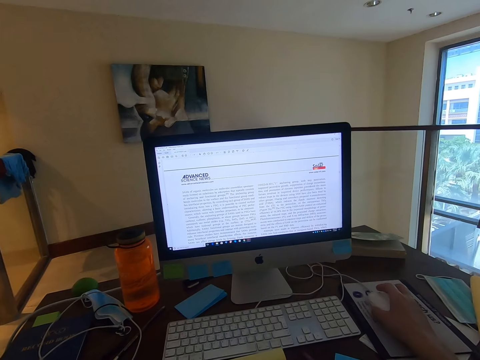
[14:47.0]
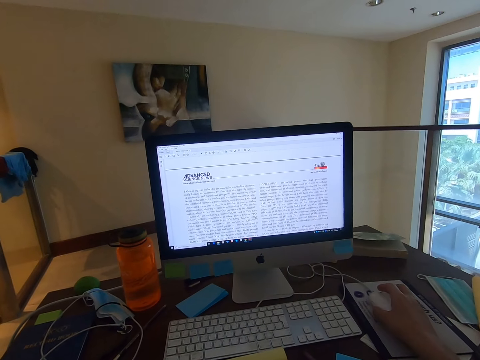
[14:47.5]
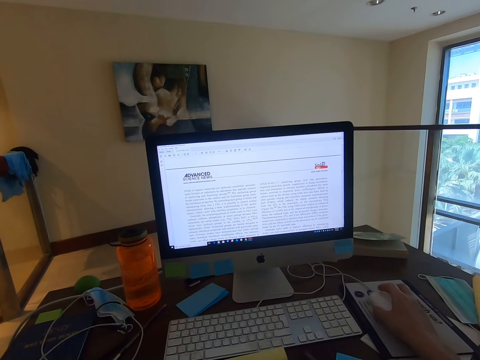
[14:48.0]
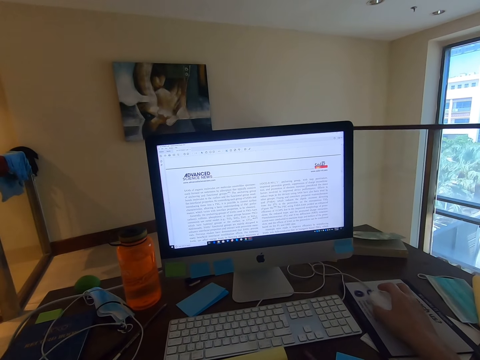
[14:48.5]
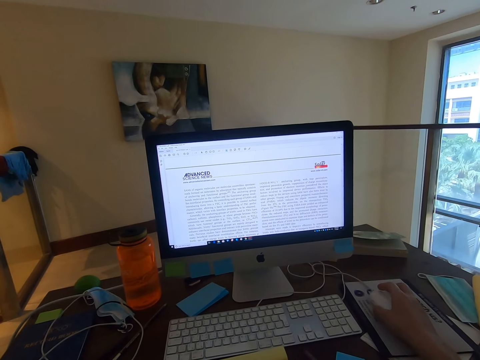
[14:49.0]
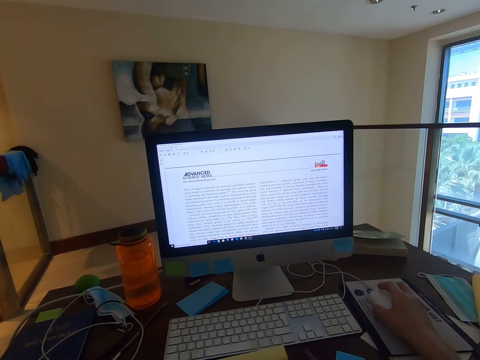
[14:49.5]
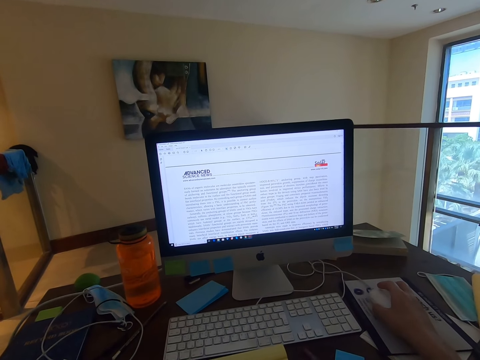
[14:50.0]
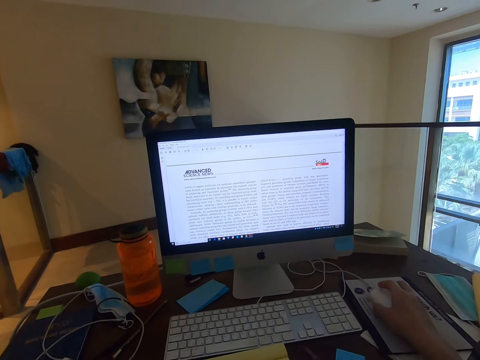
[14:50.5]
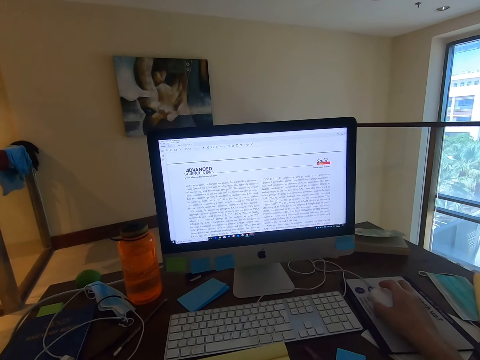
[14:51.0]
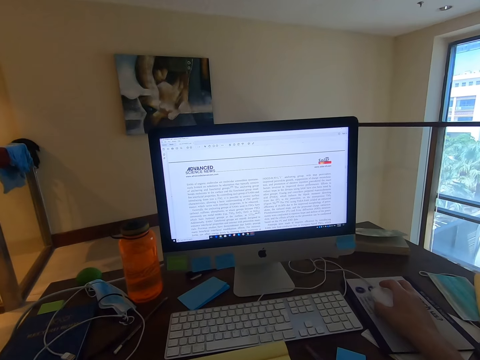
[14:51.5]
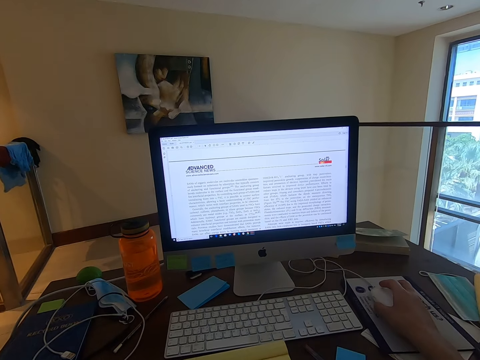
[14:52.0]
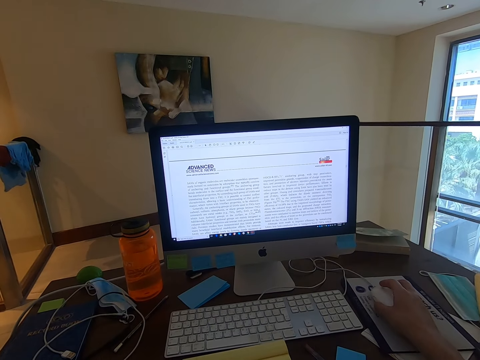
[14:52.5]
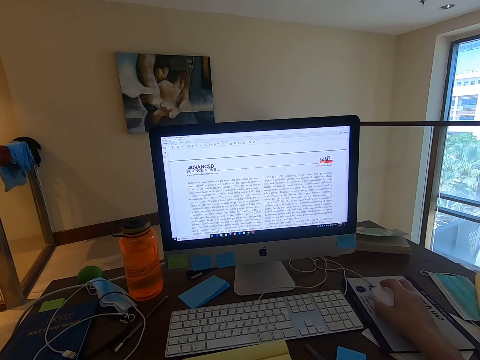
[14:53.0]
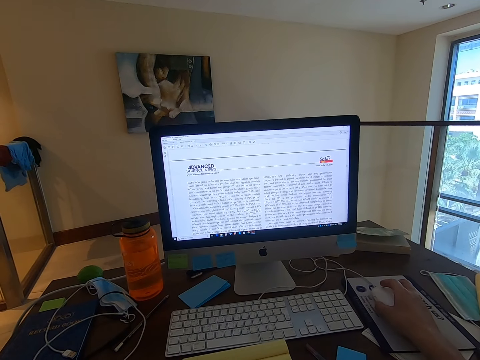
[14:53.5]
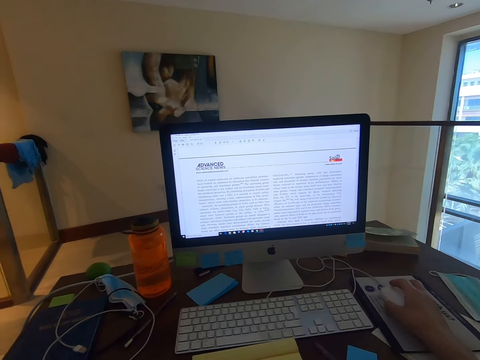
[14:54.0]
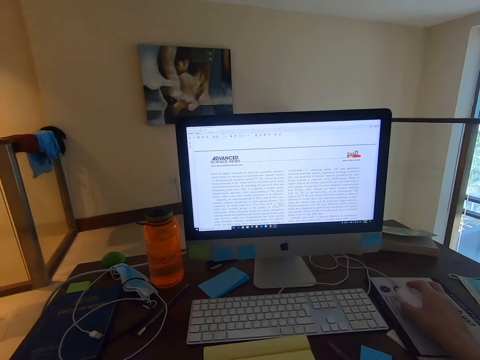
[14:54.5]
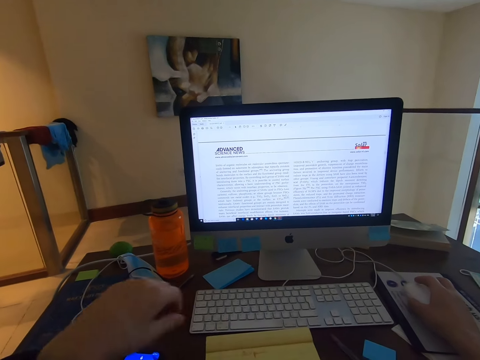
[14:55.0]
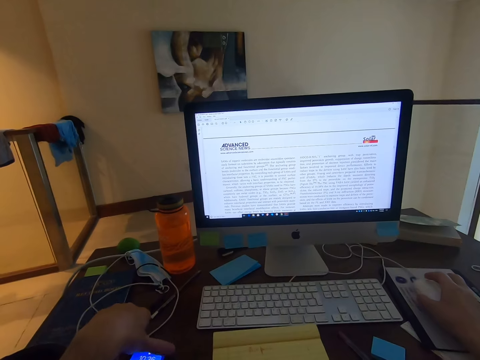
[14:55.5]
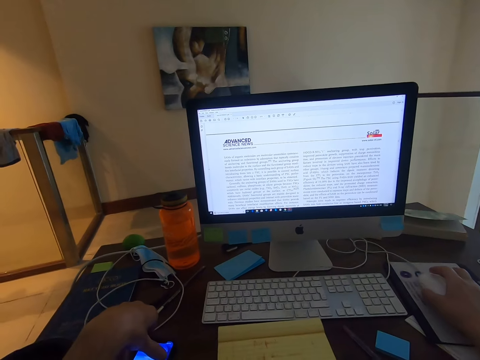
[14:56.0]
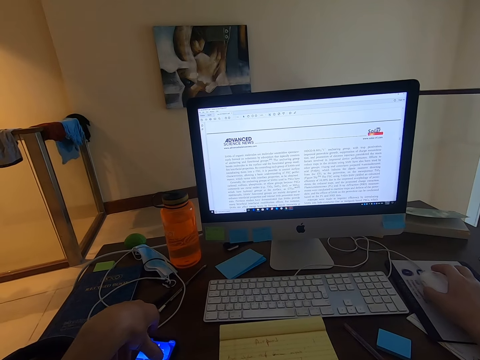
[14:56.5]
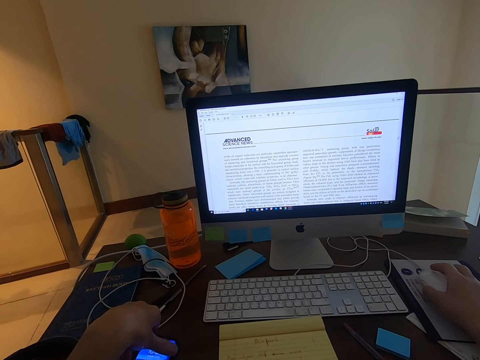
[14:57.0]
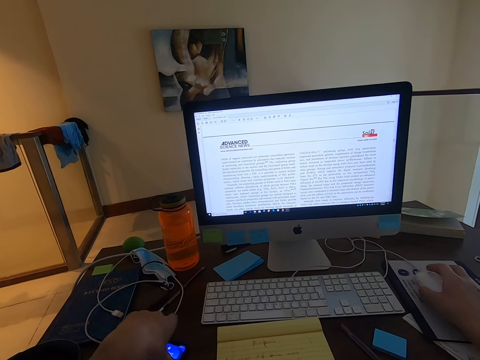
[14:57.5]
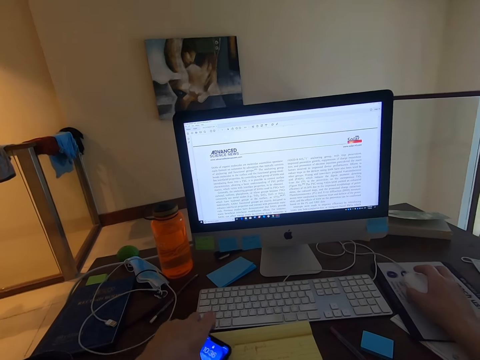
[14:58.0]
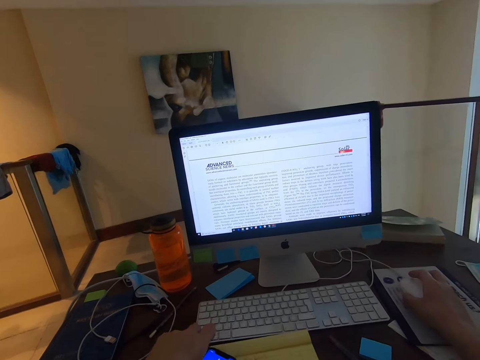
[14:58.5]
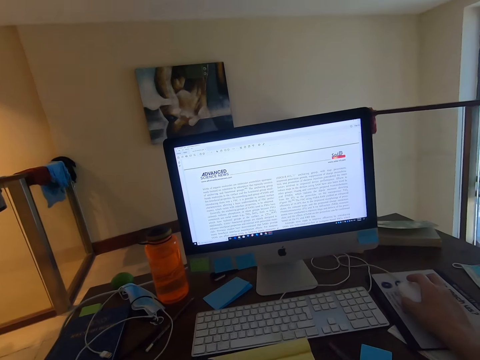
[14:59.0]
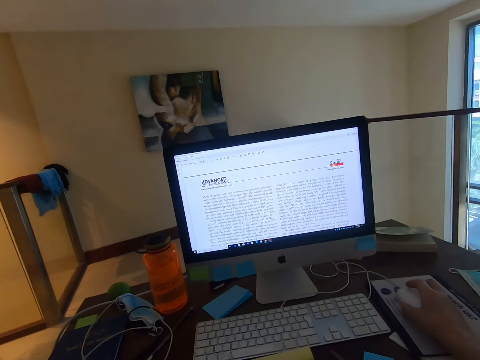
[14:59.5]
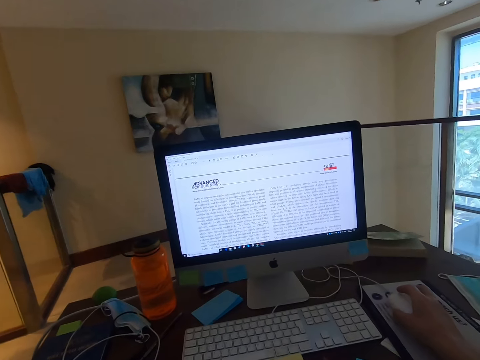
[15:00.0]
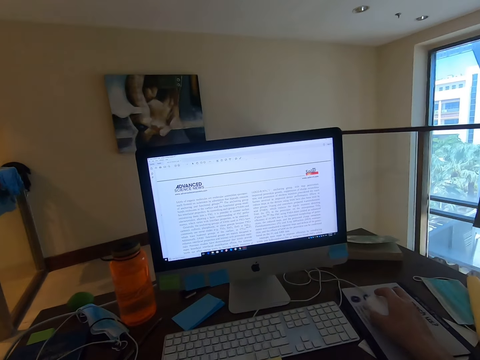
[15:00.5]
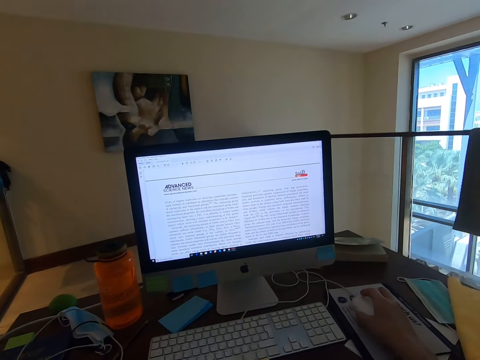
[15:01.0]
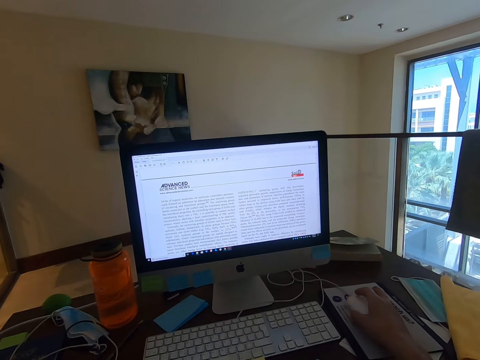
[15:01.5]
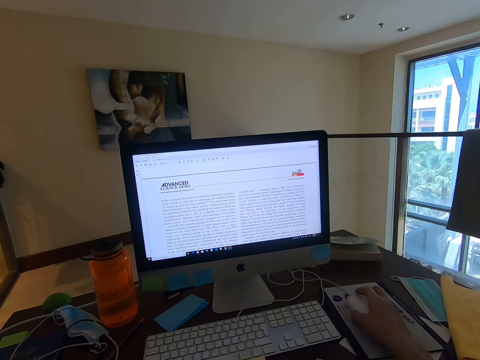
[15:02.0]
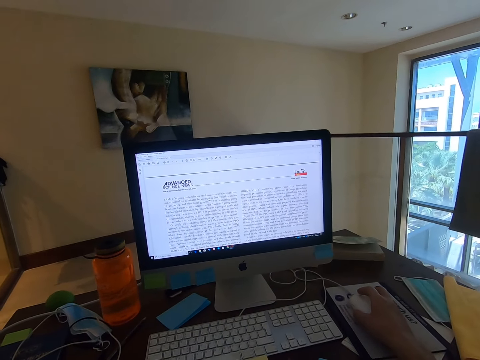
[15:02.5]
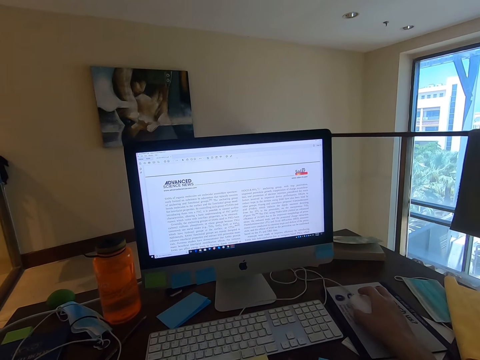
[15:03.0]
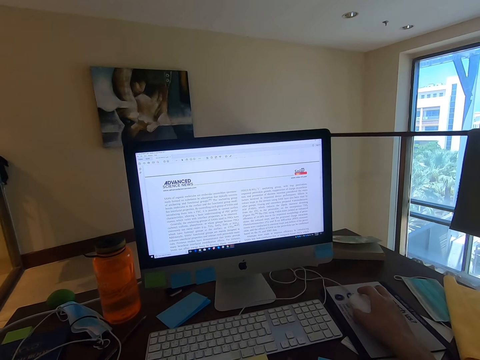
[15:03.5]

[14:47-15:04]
The camera wearer stares at the monitor's screen. A person moves a hand. The camera wearer operates the phone and moves the phone towards the keyboard. The person operates the phone. The camera wearer stares at the monitor's screen. The person moves the phone.

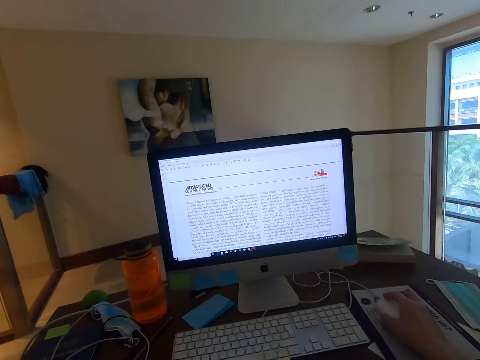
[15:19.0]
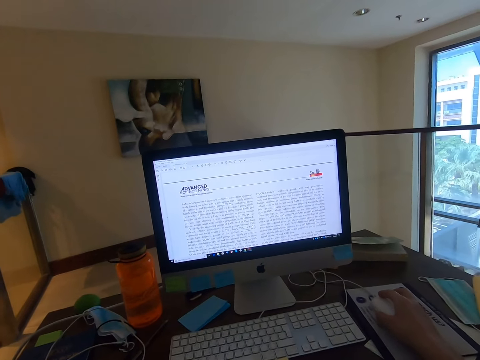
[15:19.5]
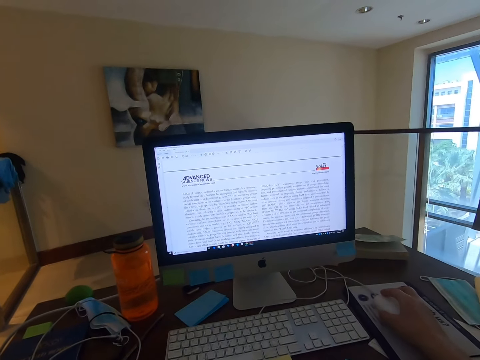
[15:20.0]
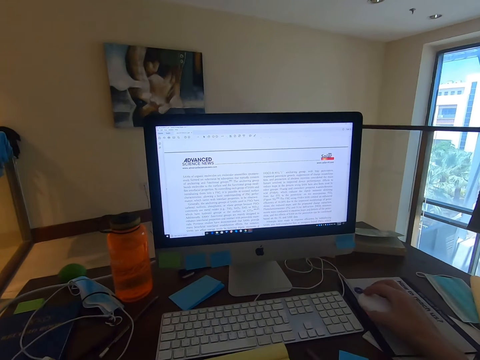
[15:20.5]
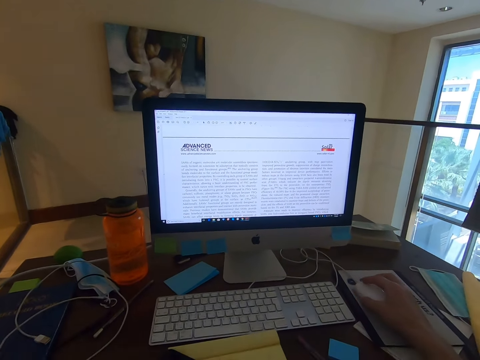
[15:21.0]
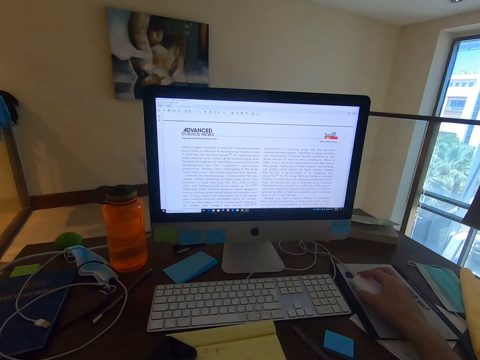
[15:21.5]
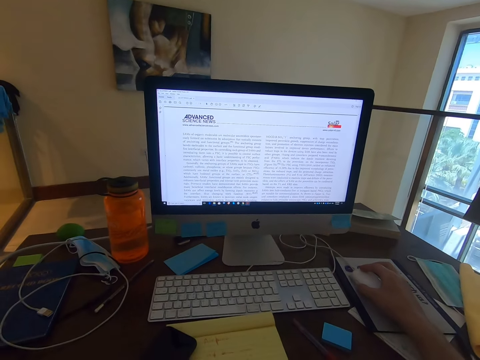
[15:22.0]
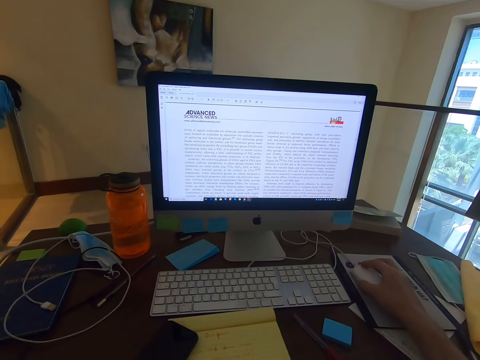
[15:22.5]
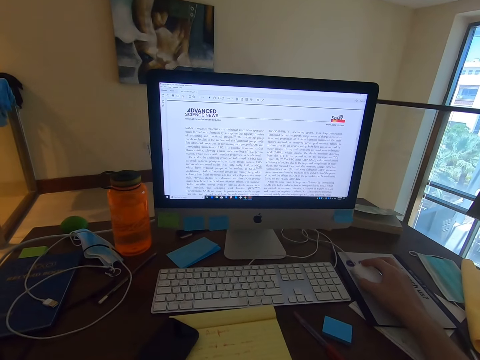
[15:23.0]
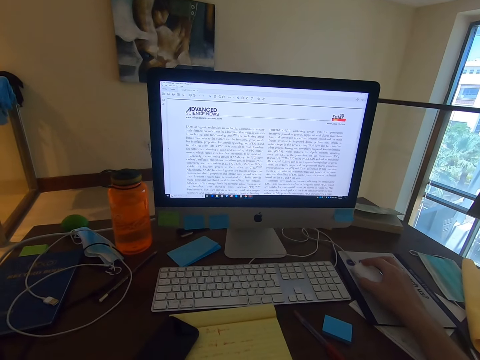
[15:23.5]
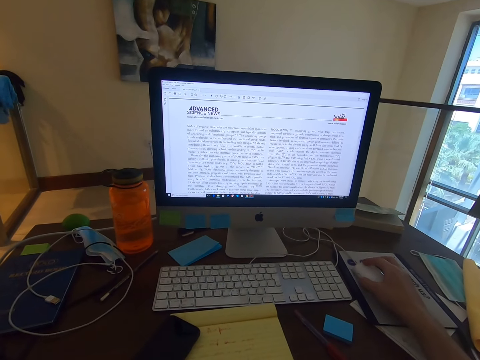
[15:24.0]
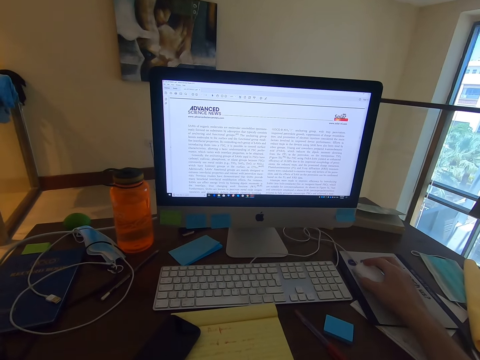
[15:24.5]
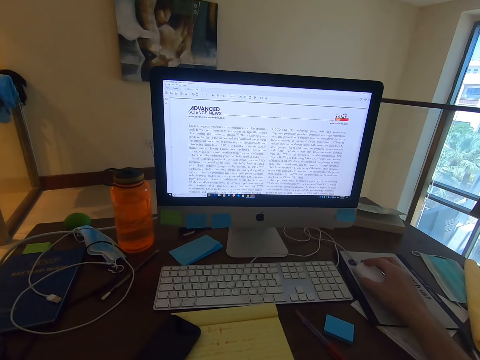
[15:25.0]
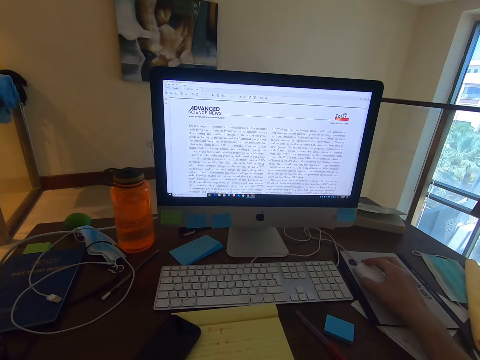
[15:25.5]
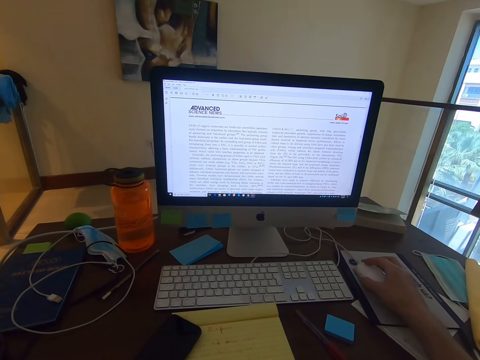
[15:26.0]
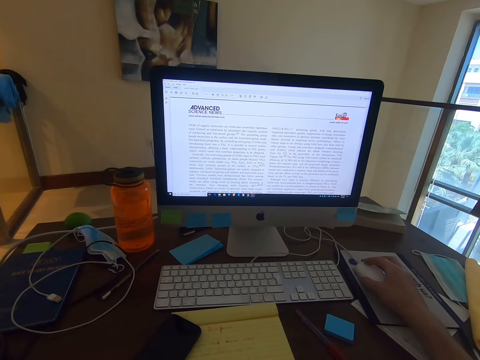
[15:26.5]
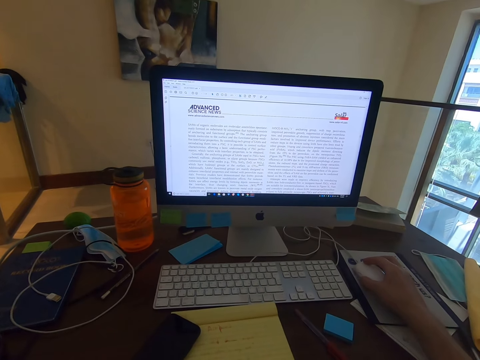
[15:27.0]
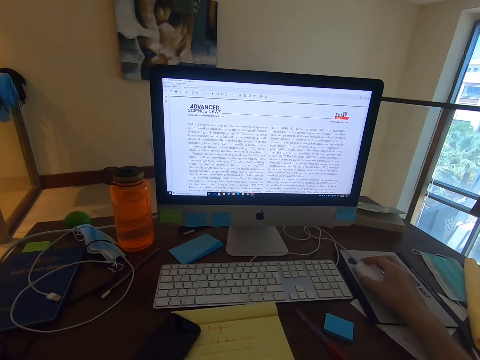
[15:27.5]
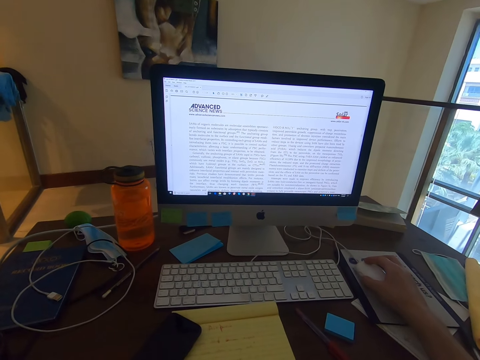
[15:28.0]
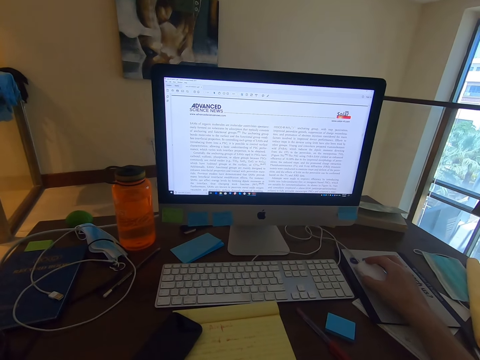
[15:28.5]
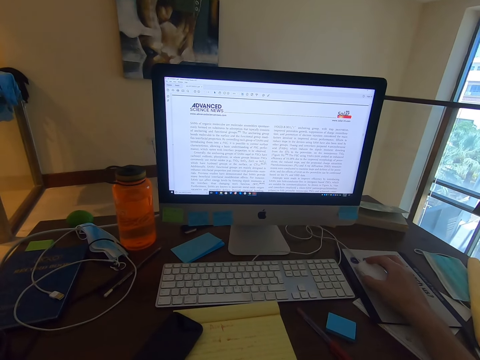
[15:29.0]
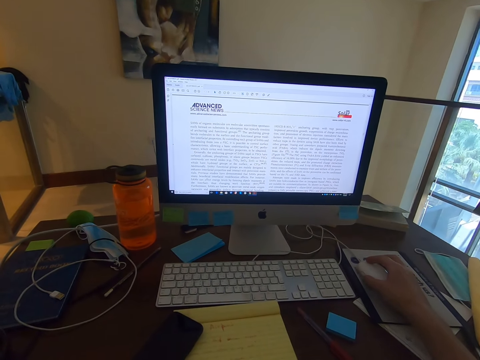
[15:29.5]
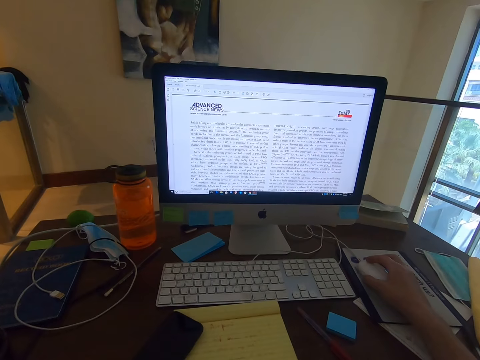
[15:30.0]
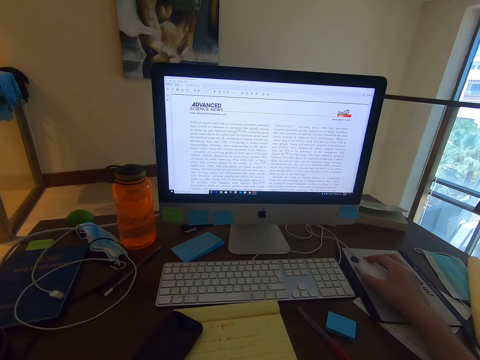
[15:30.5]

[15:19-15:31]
The camera wearer moves the mouse.
